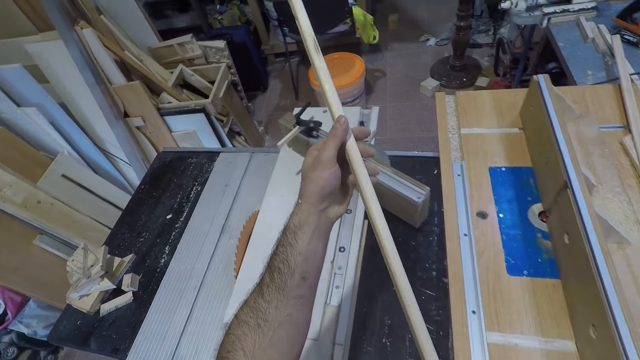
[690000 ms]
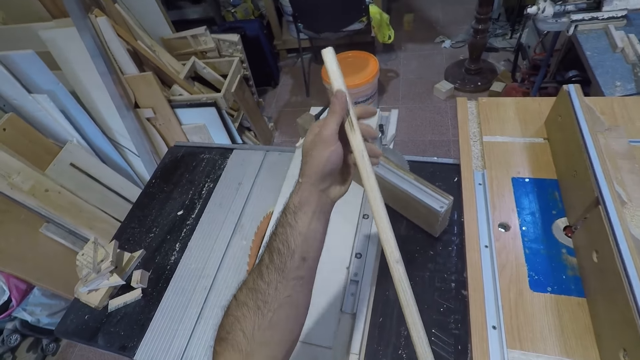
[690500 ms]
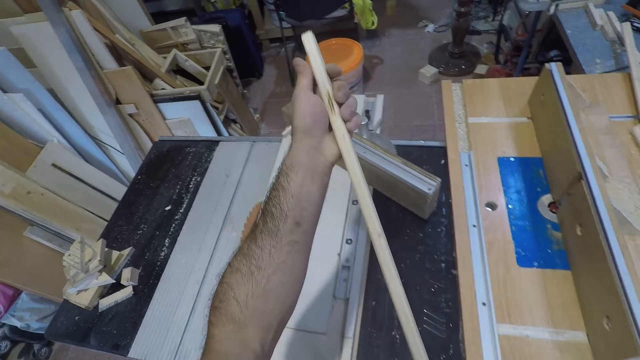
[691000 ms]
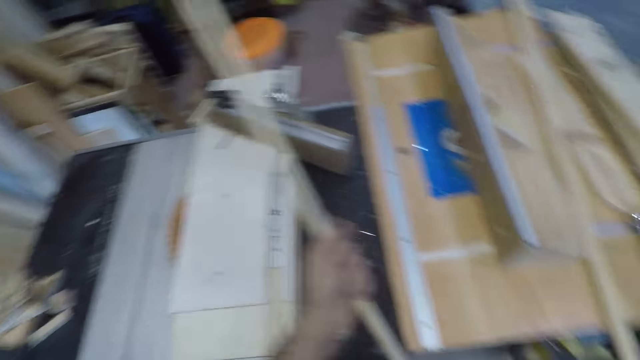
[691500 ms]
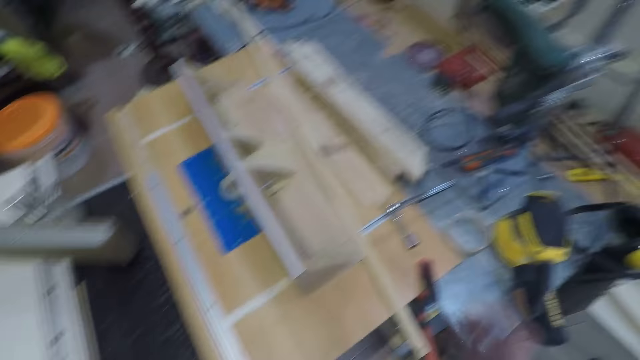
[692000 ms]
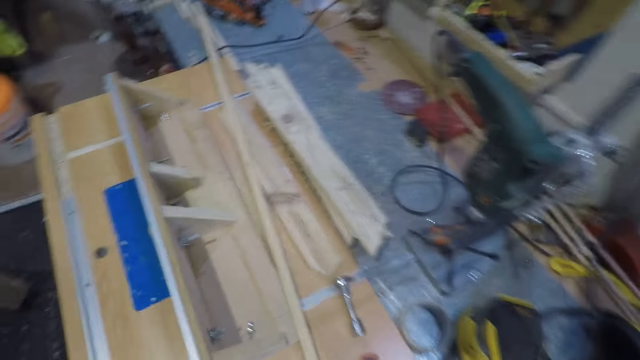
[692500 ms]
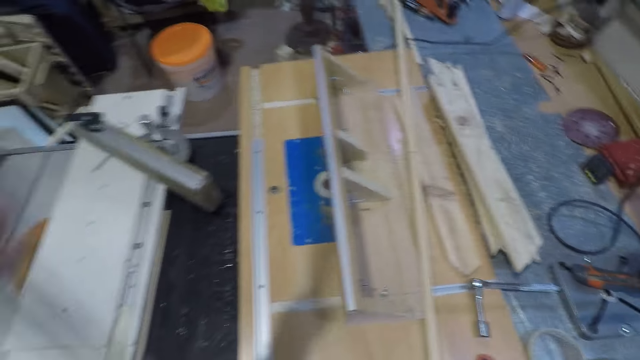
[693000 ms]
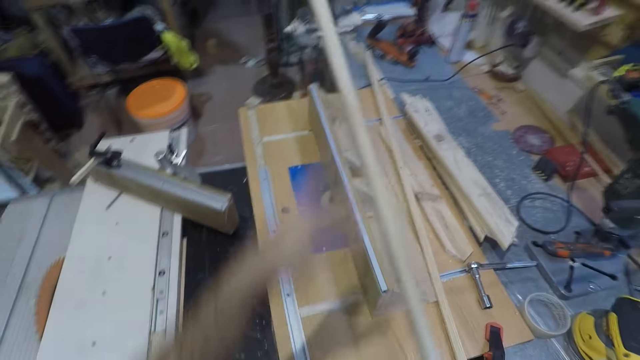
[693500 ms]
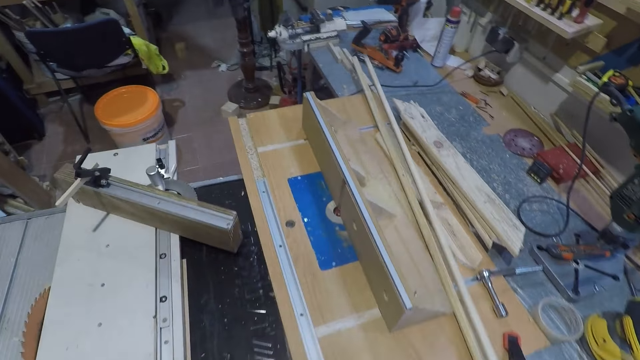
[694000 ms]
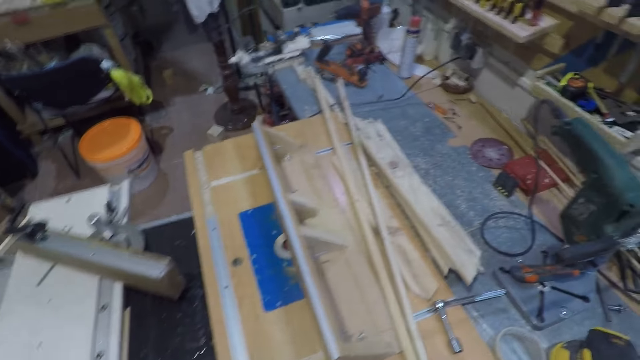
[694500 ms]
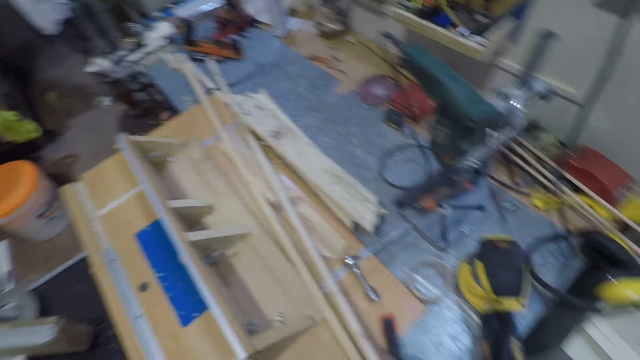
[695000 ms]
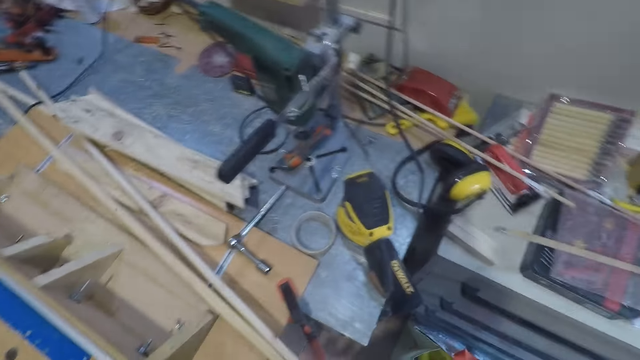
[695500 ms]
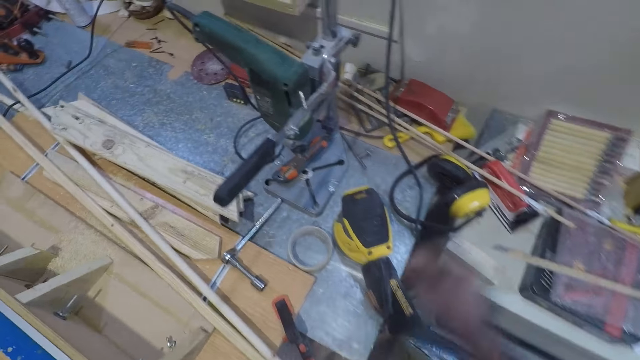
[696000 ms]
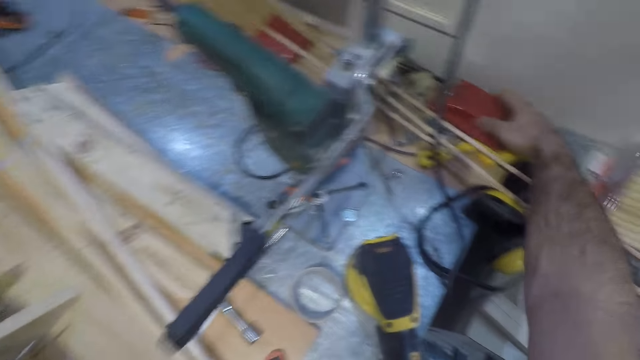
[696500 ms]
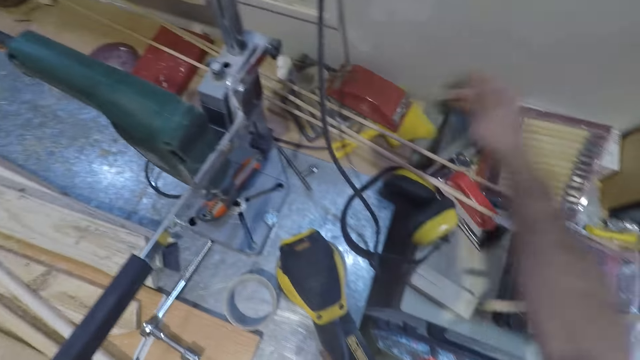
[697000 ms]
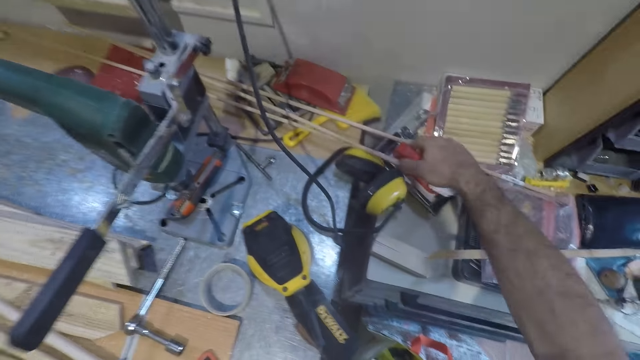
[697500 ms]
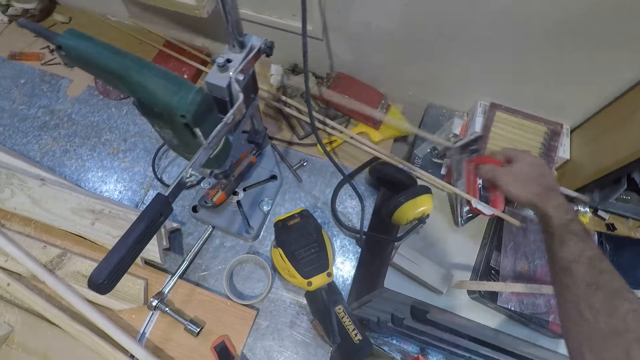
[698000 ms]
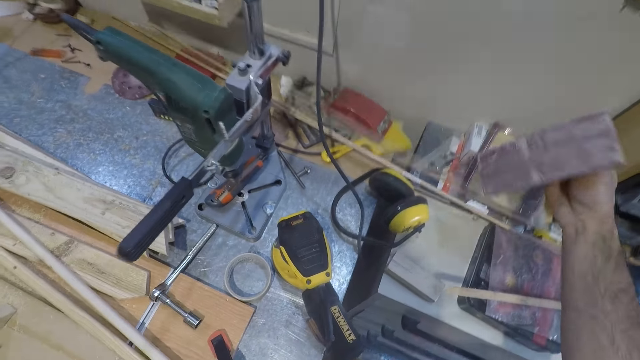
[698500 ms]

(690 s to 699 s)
The camera wearer turns around. They turn off the switch on the wall. They turn off the wood planer. They drop the stick or wood behind the fence of the outfeed table. They turn around. They touch a hand wood planer. They pick up a hand sander or another hand wood planer from a table.

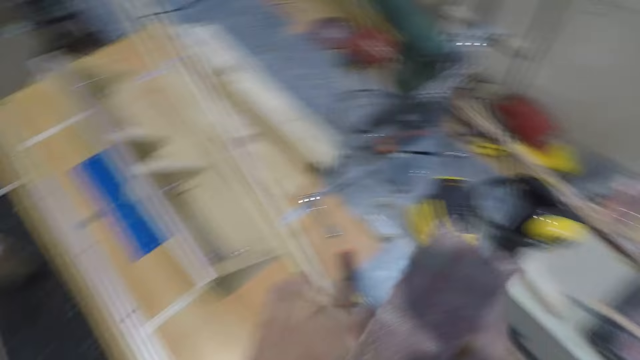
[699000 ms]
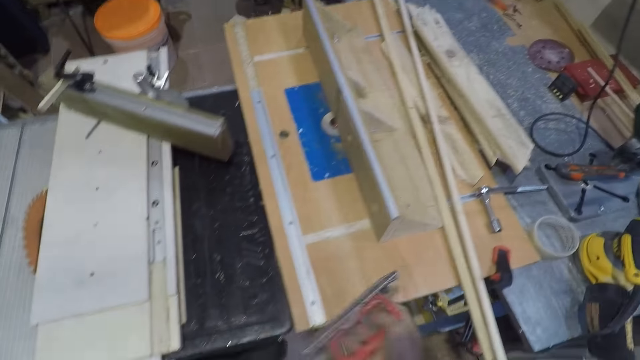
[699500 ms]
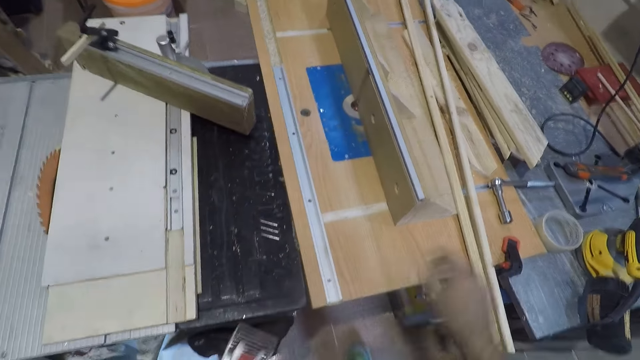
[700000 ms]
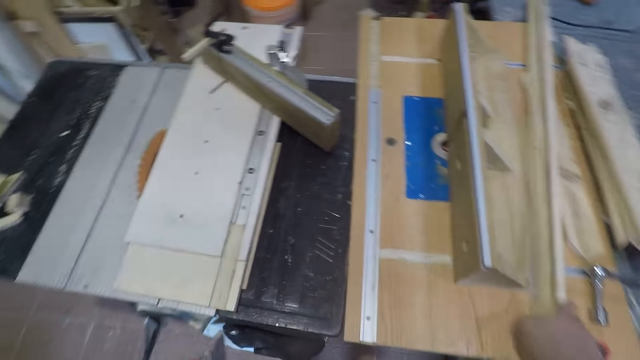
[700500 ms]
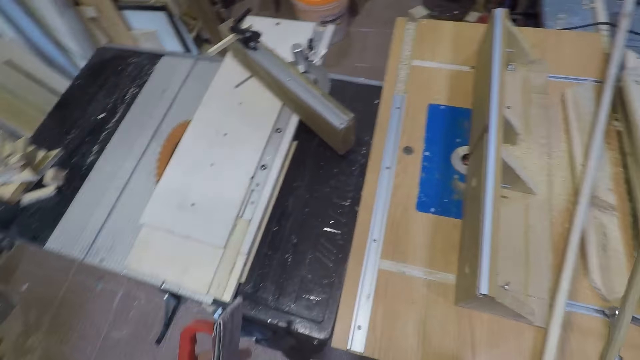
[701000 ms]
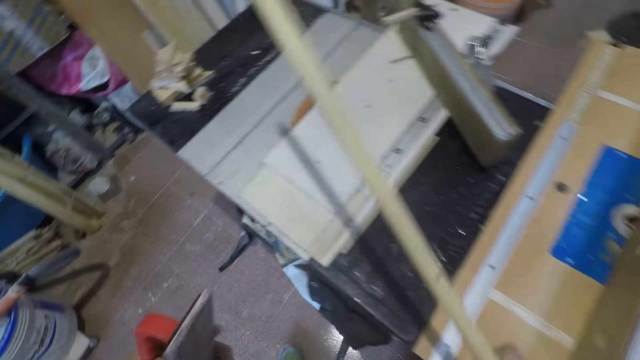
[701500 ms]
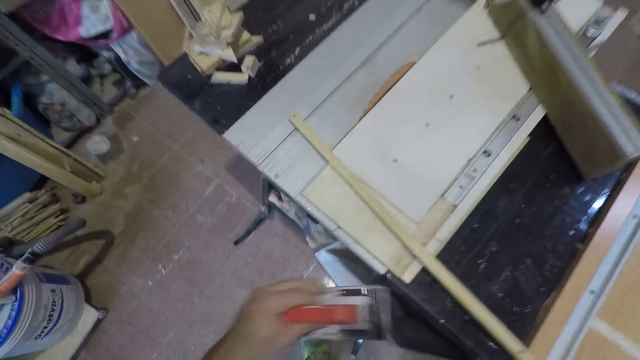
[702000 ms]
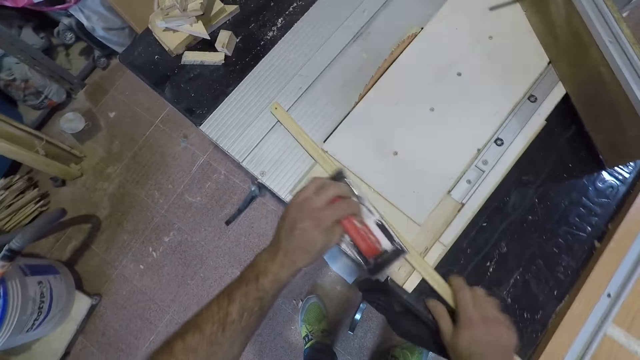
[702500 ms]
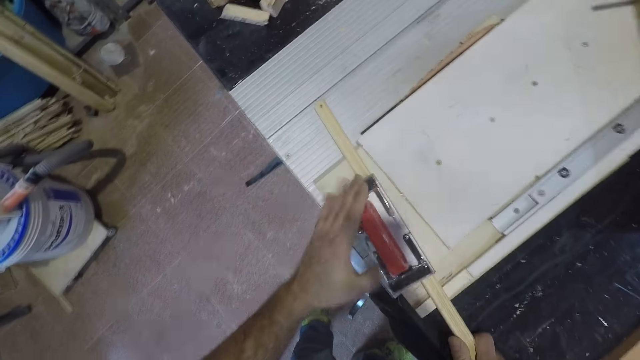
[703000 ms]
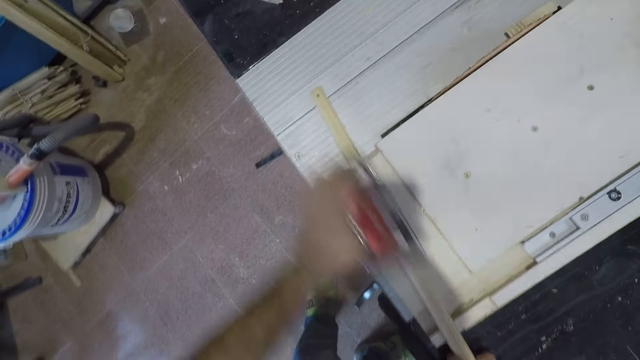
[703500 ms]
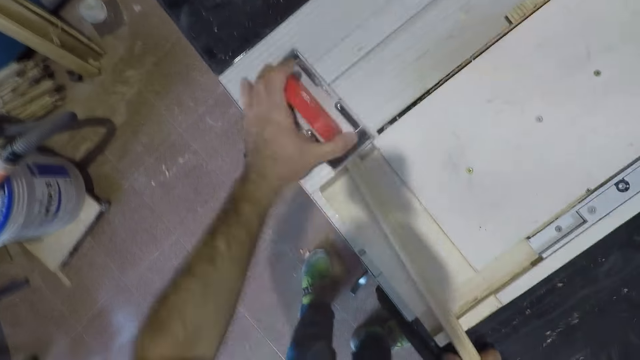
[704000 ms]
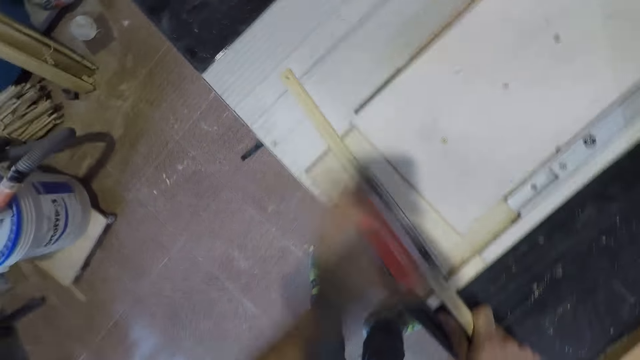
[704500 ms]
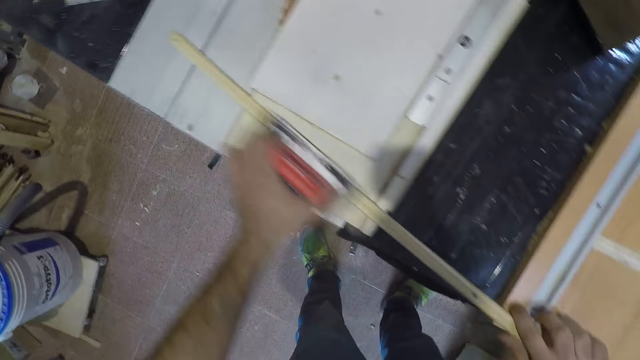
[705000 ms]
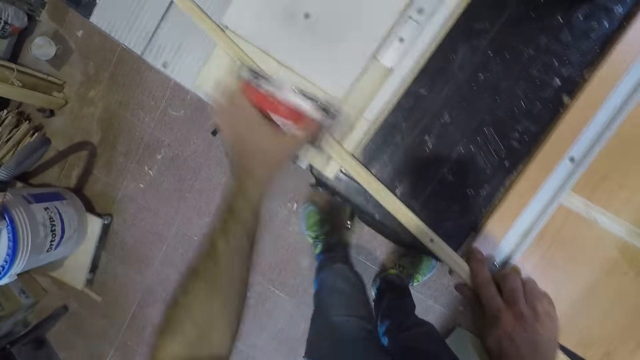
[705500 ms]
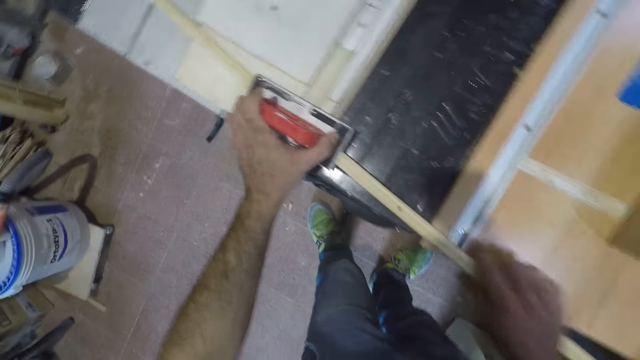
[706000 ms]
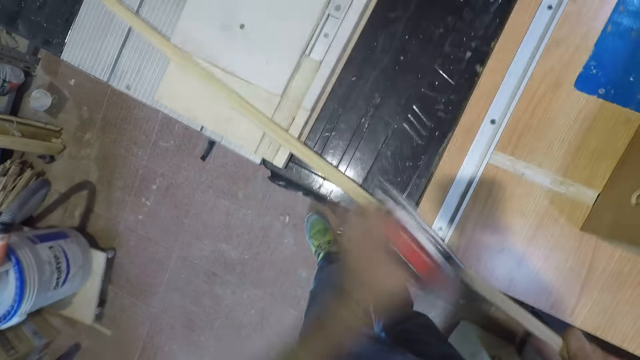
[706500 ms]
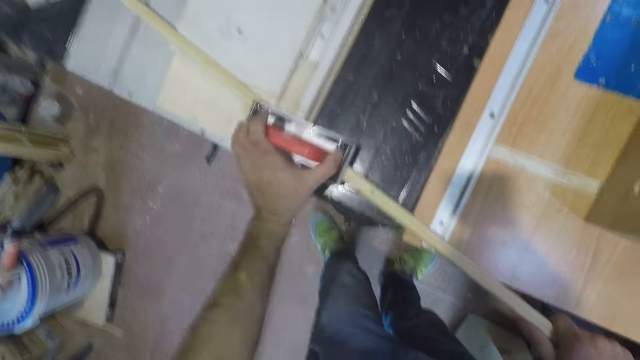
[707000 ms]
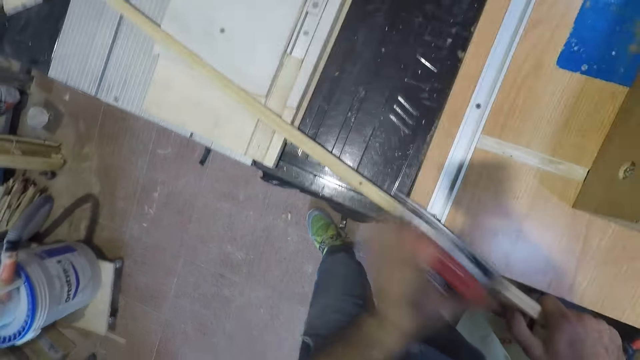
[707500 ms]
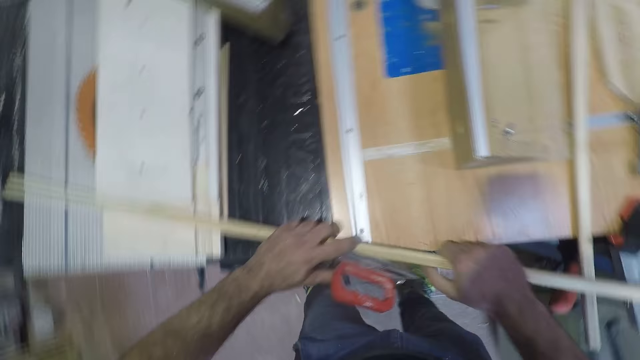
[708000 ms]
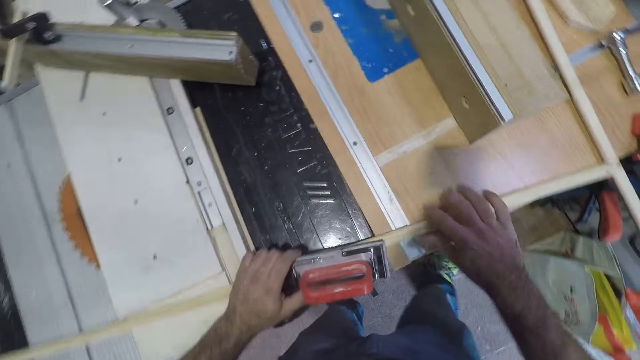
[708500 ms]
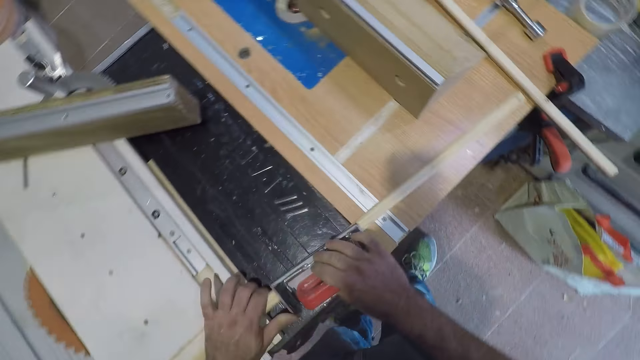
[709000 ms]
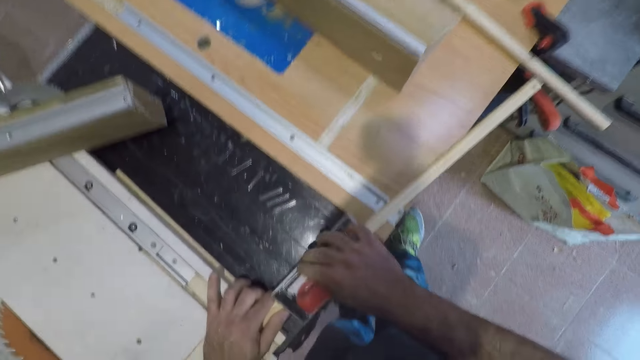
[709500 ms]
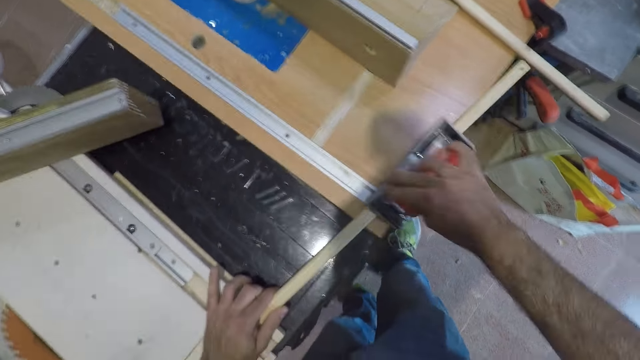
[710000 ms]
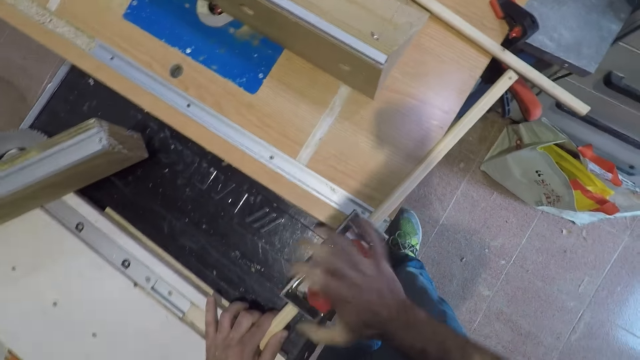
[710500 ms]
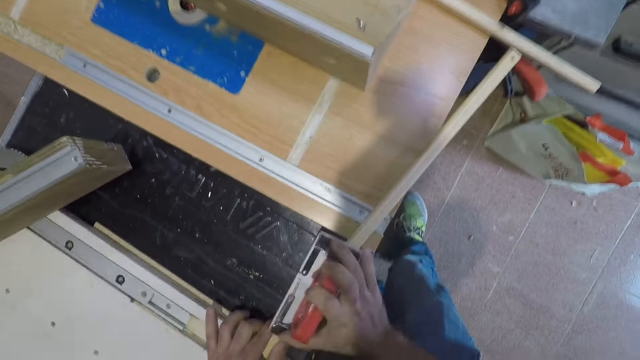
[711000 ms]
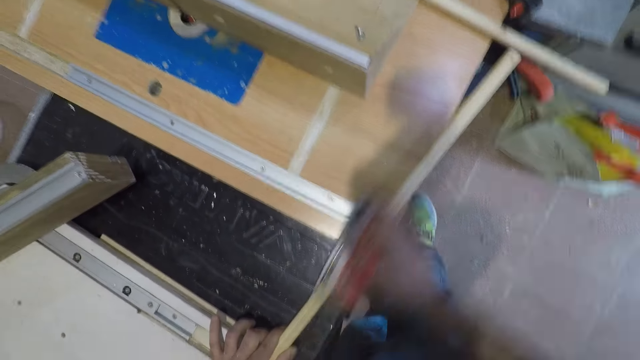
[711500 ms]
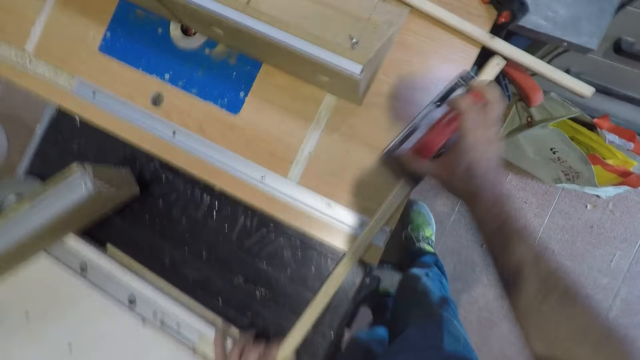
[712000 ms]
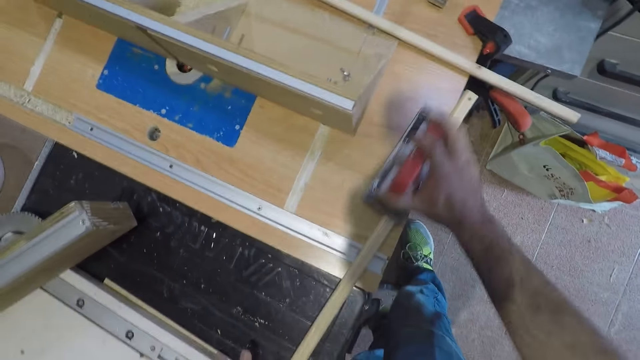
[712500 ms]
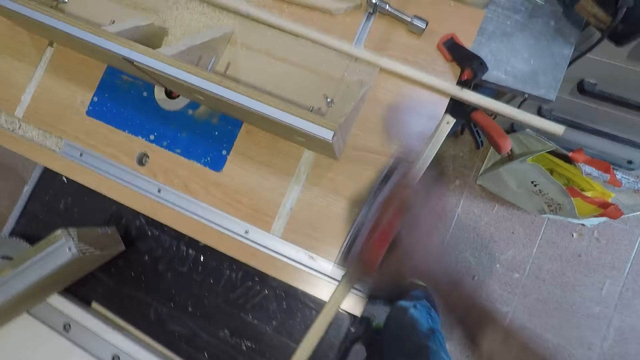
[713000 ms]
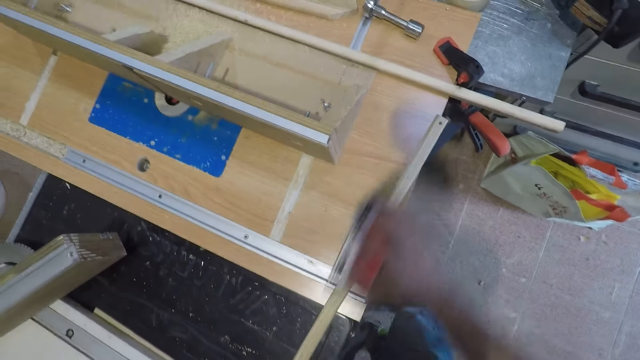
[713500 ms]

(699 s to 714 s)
The camera wearer turns around. He picks up the wood or stick from the outfeed table. He places the stick on the white table. He brushes the stick with the hand sander or hand wood planer. He stops smoothening the wood and turns around. He adjusts the stick on the white table. He takes the hand sander with his right hand from his left hand. He brushes the stick with the hand sander in his right hand.
